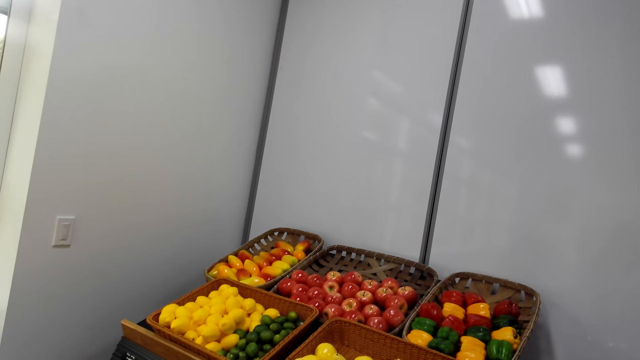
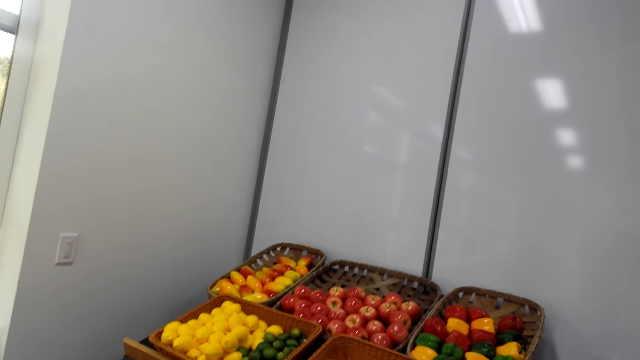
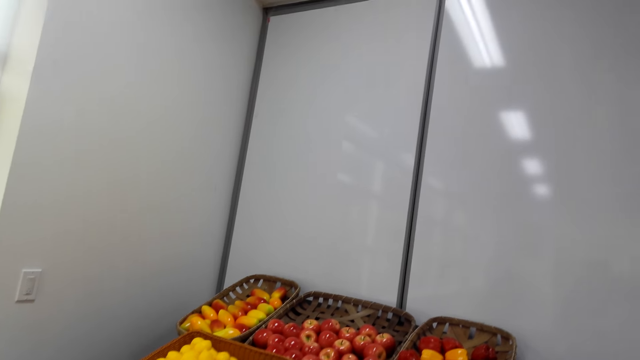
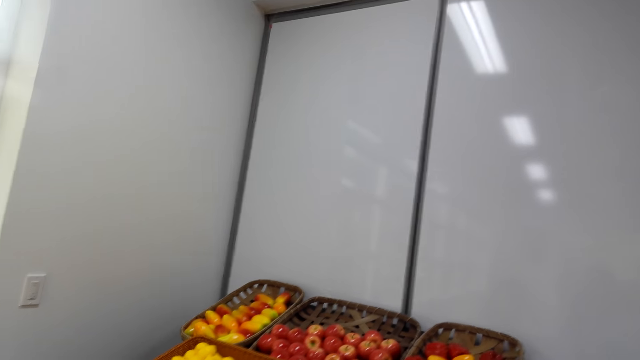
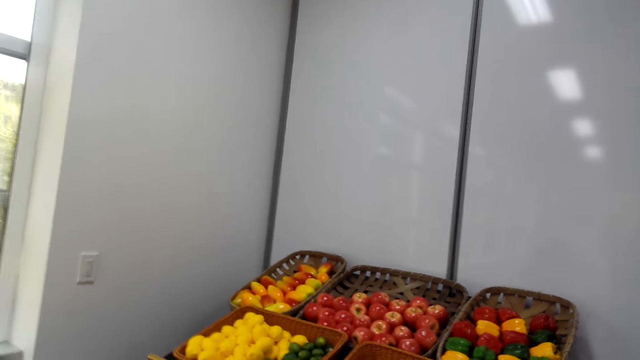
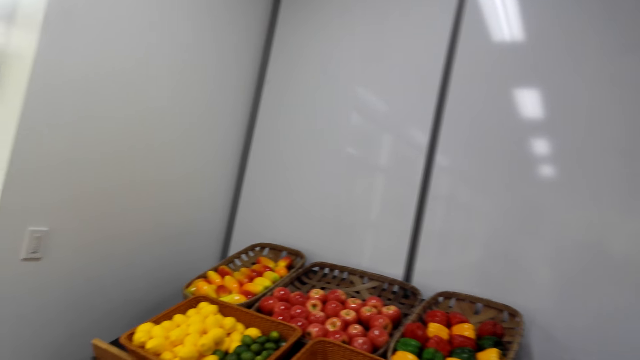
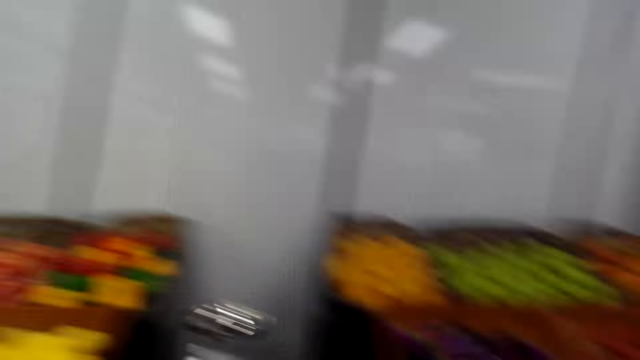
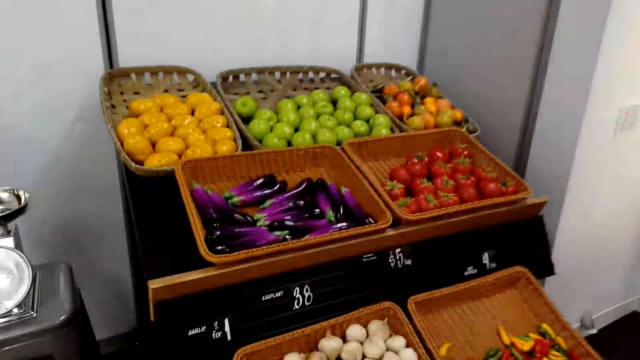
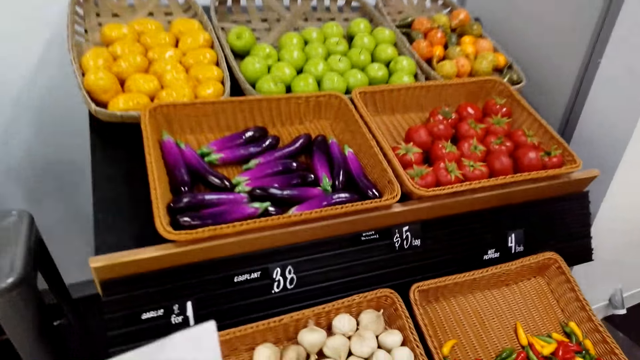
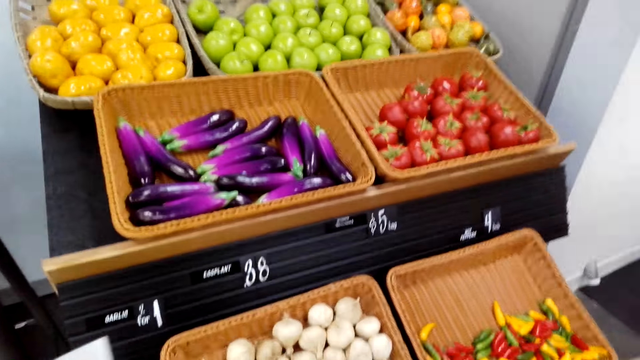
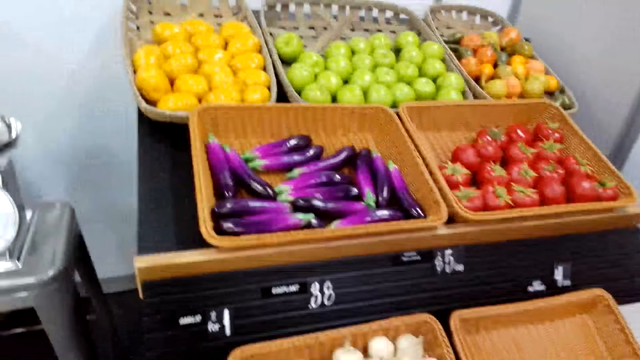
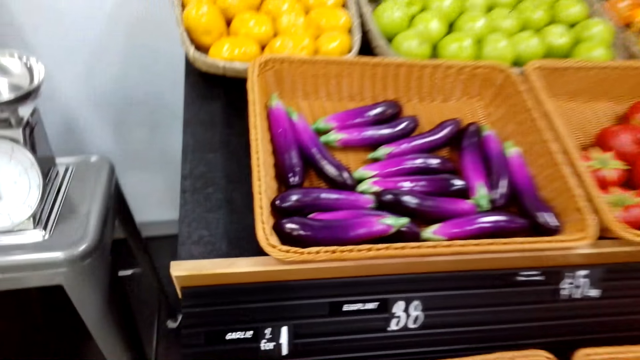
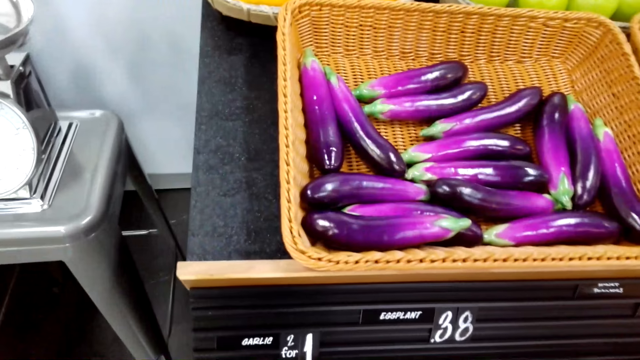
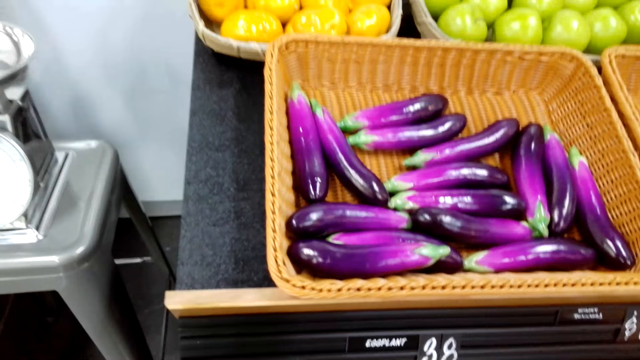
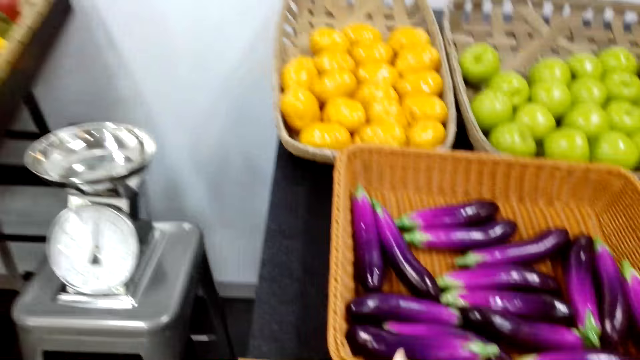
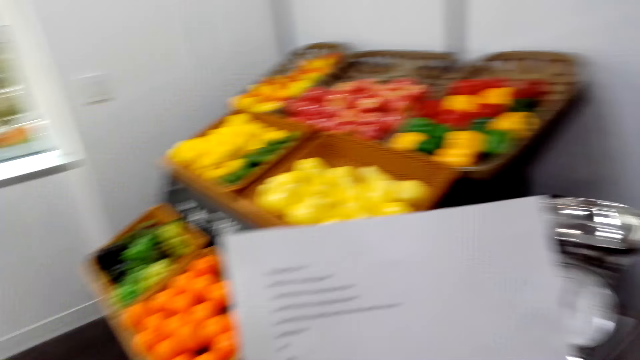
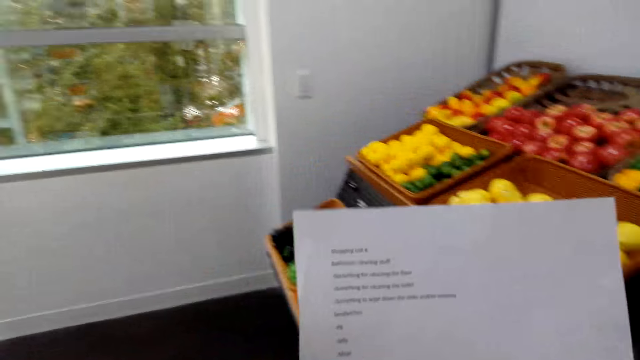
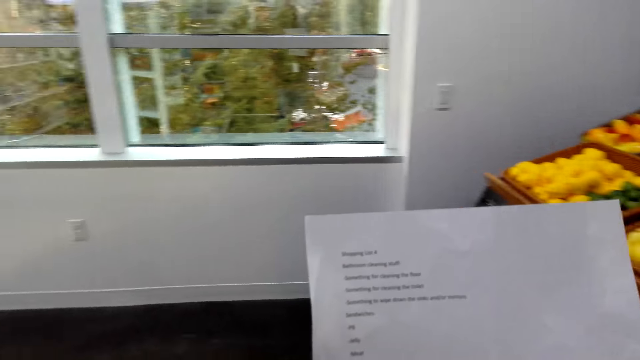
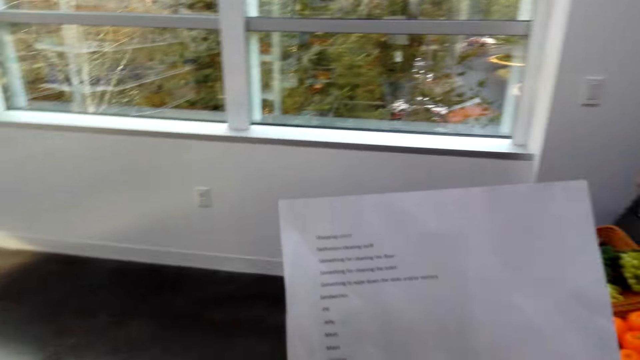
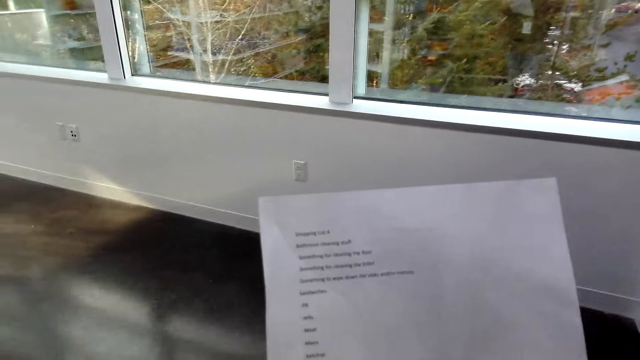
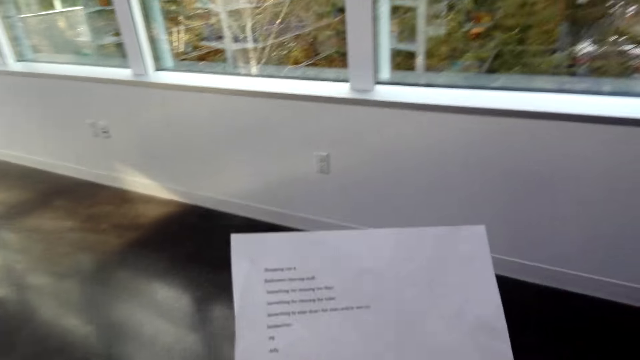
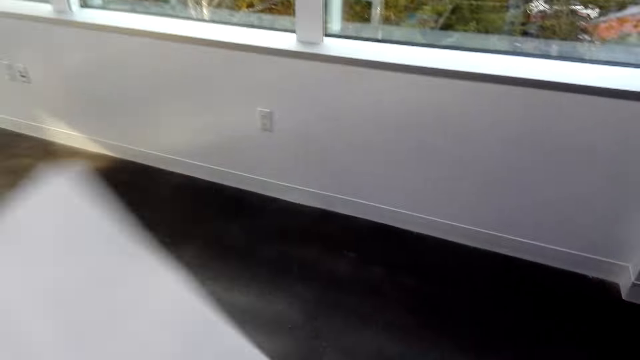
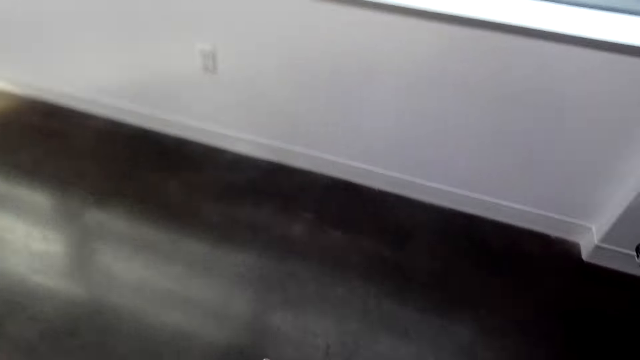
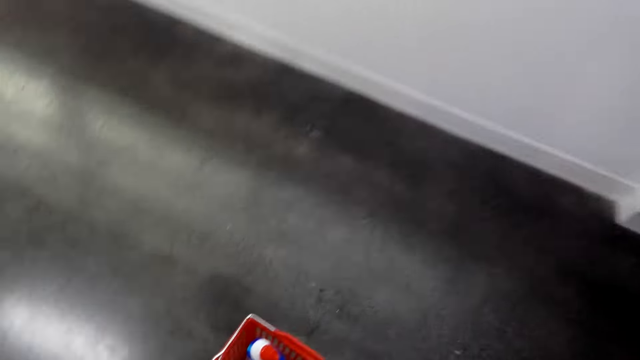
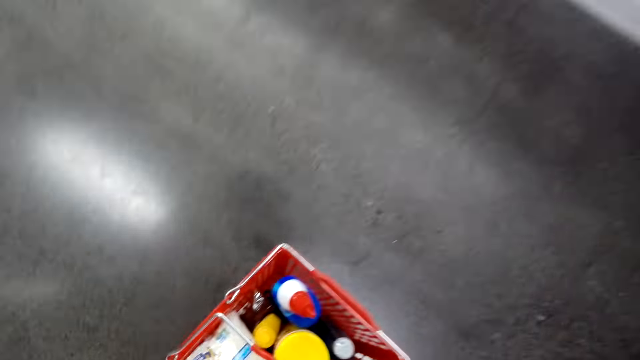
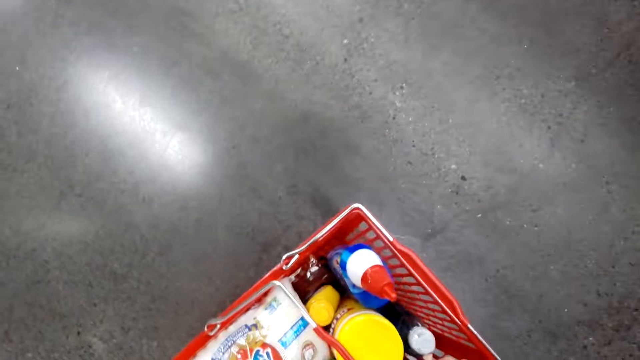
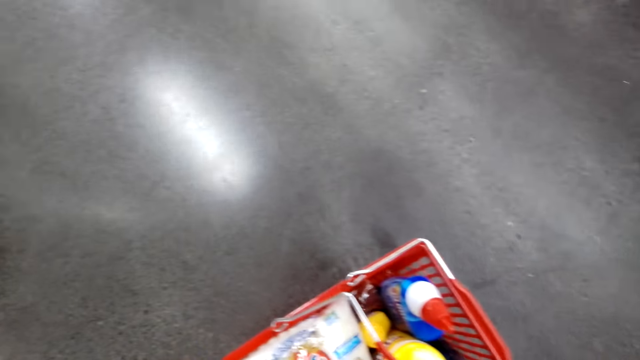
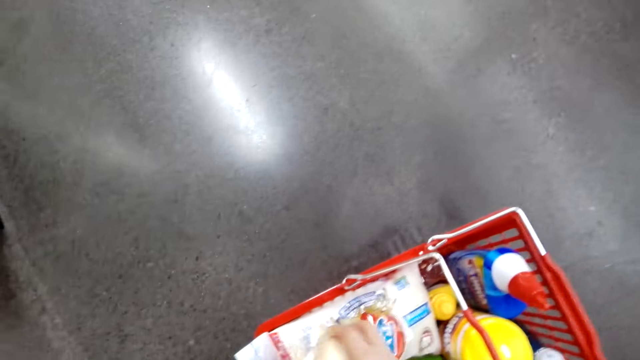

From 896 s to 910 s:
The camera wearer looks around the vegetables and fruits. They pick up the garlic. They read a piece of paper. They lift the paper. They look on the floor.

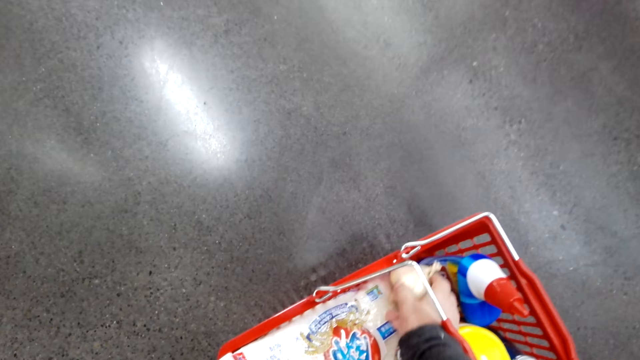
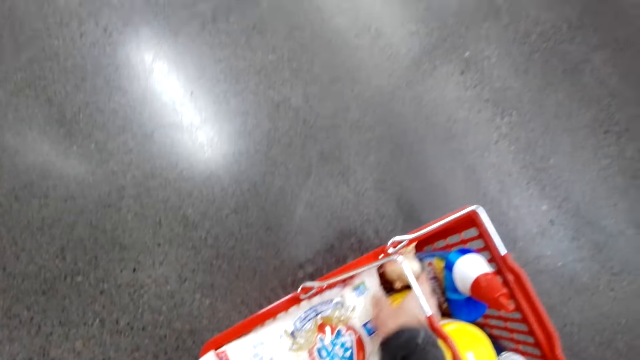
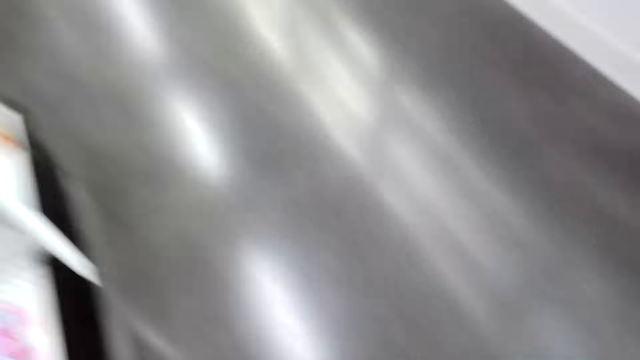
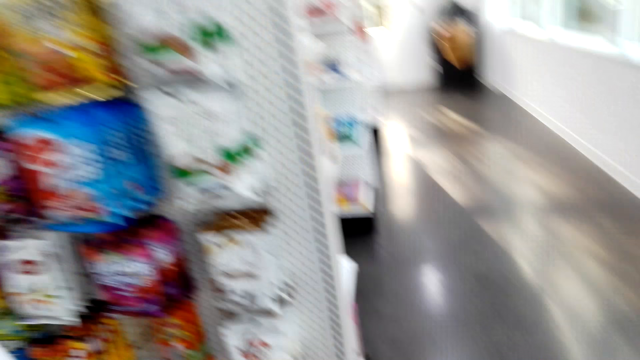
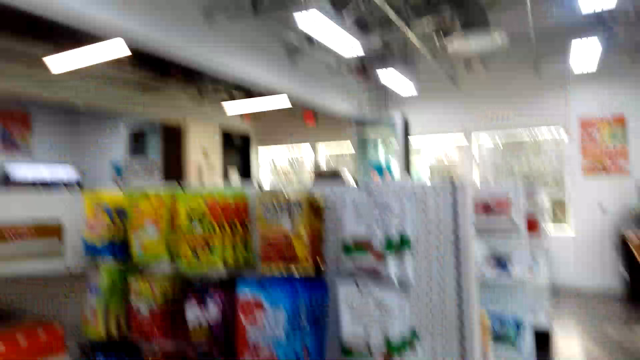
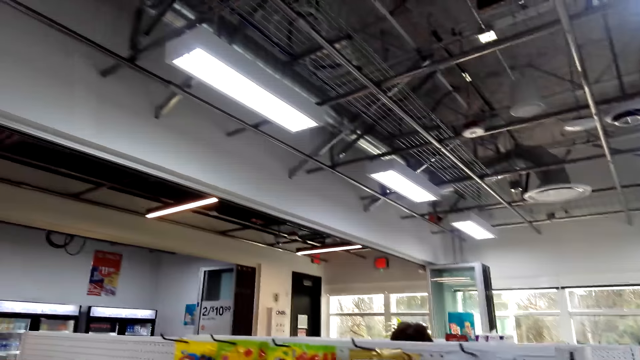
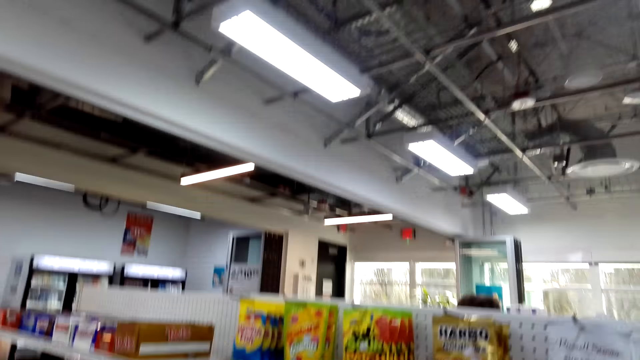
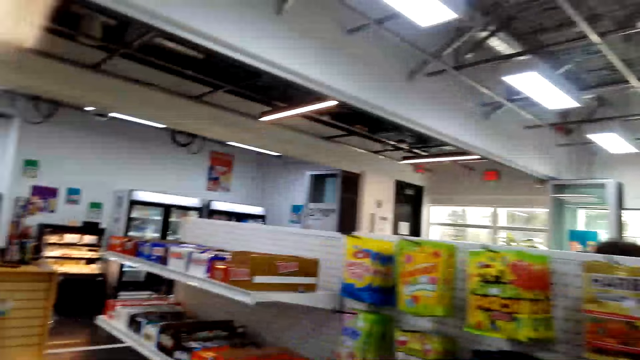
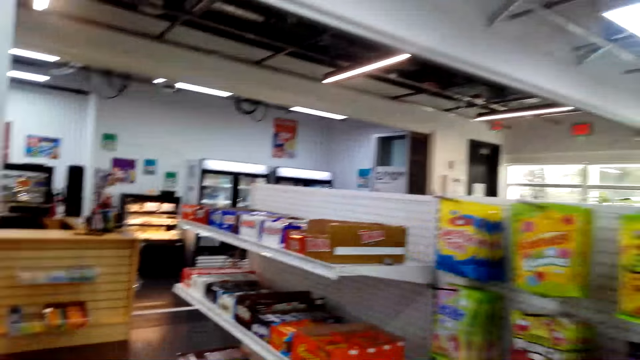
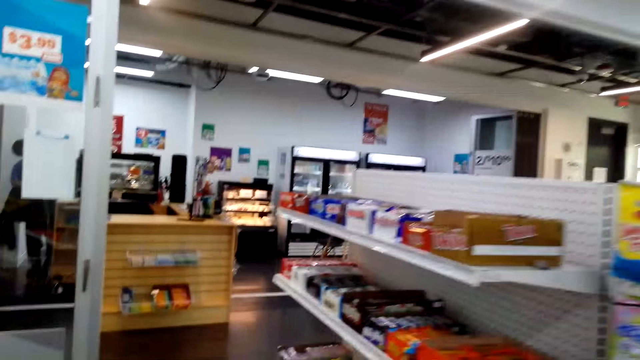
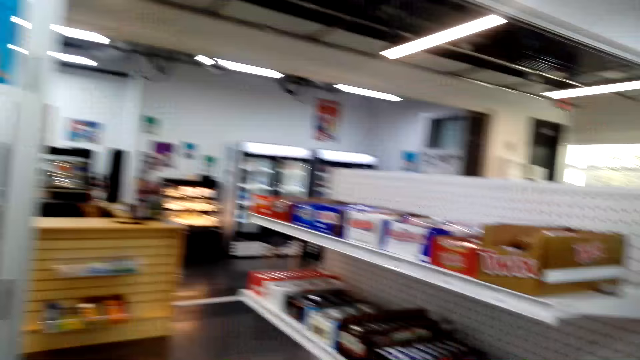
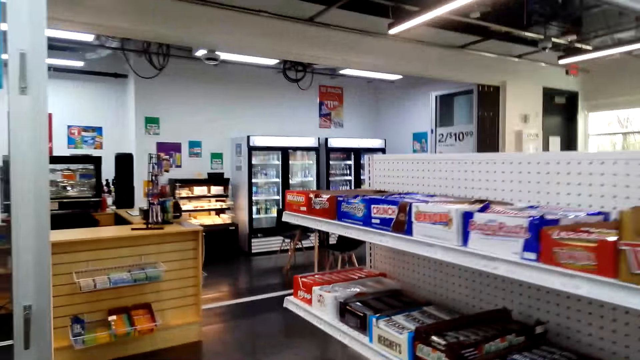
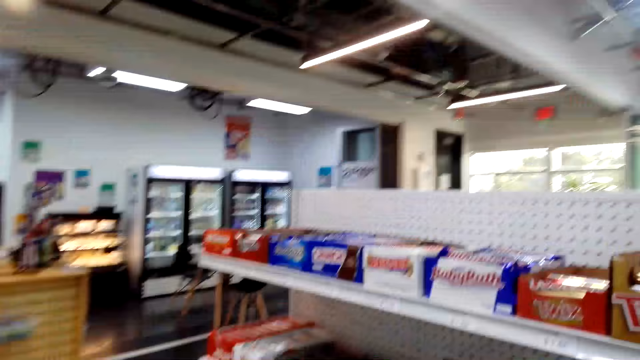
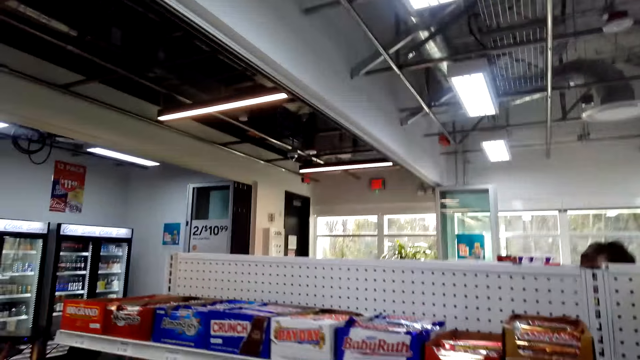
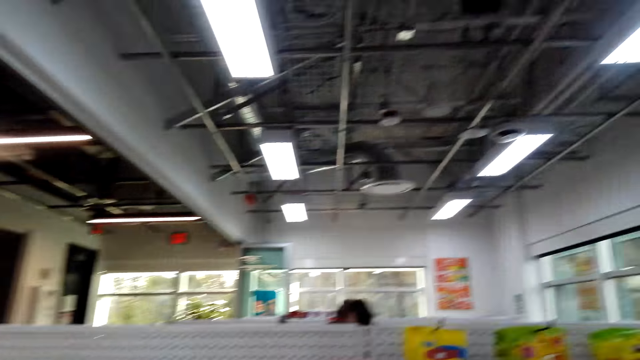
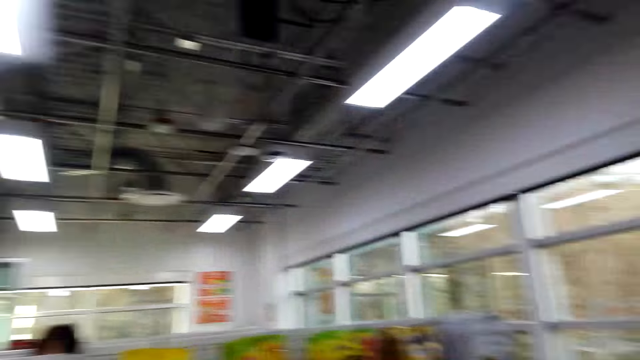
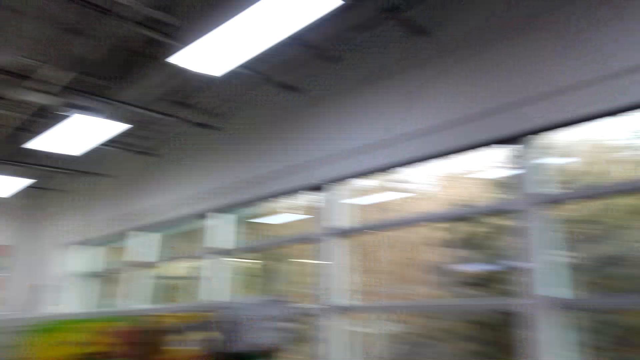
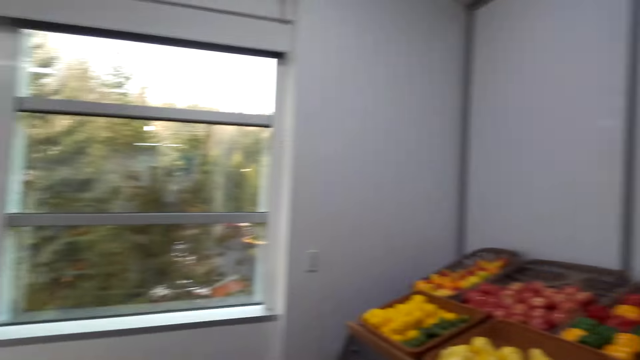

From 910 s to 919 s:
The camera wearer puts the garlic in the shopping basket. They look at the items on the shelf. They walk around the supermarket.
